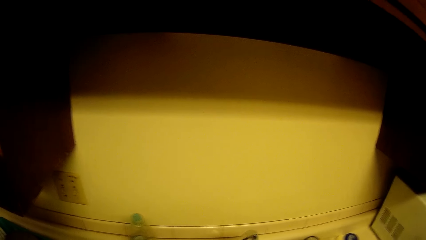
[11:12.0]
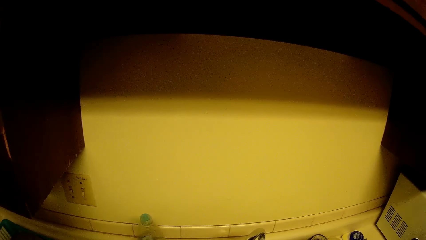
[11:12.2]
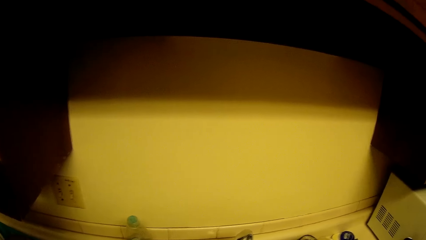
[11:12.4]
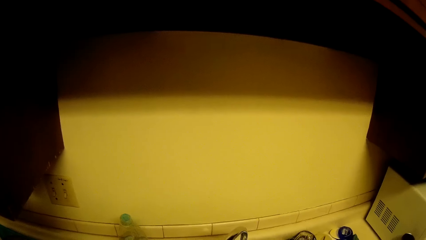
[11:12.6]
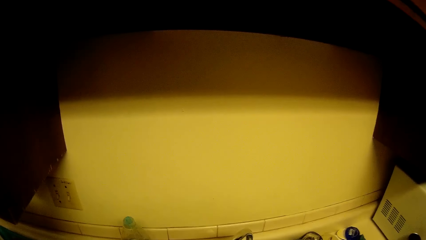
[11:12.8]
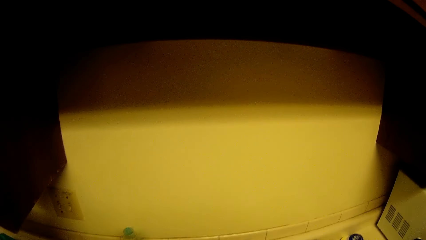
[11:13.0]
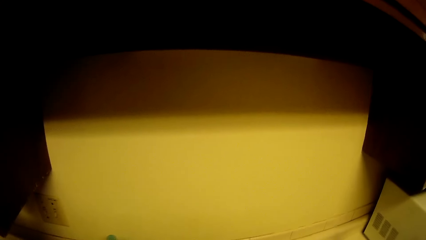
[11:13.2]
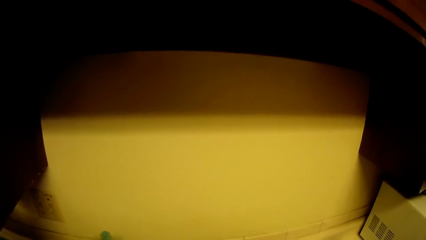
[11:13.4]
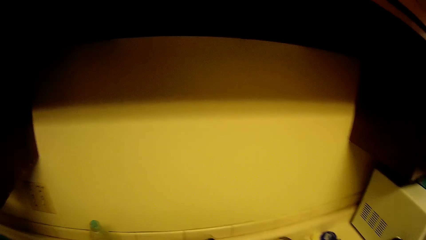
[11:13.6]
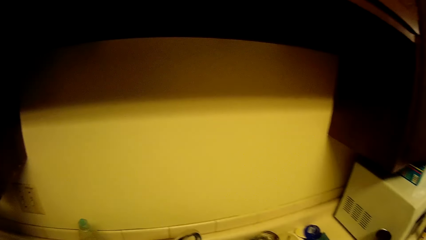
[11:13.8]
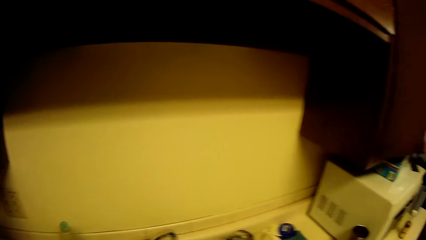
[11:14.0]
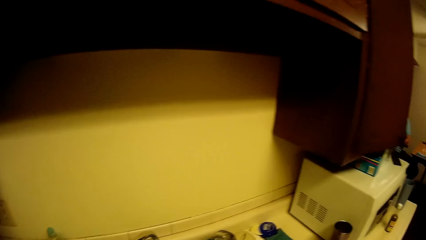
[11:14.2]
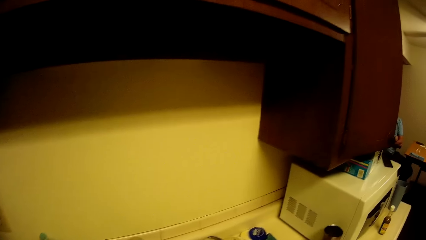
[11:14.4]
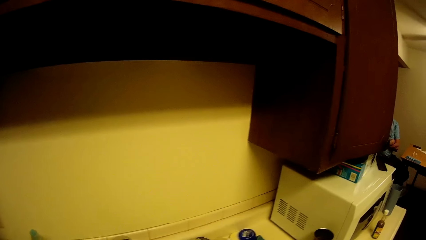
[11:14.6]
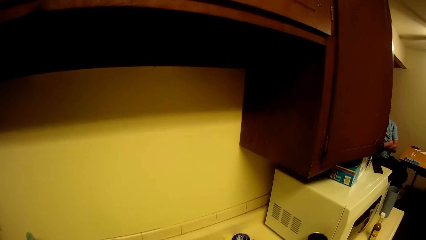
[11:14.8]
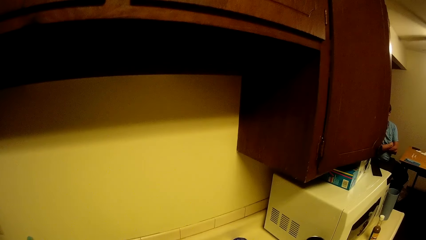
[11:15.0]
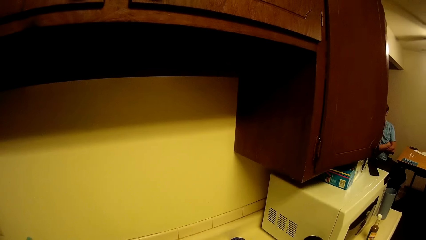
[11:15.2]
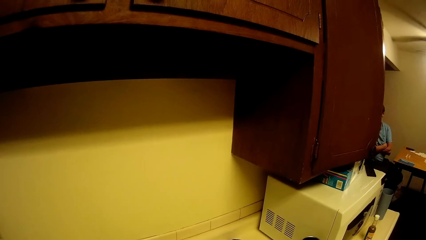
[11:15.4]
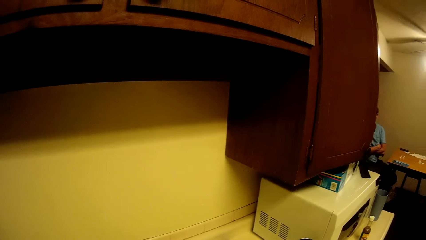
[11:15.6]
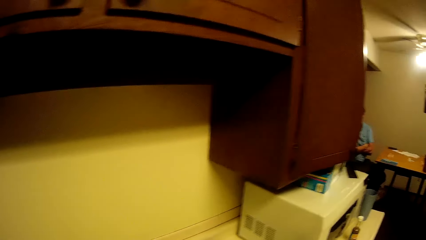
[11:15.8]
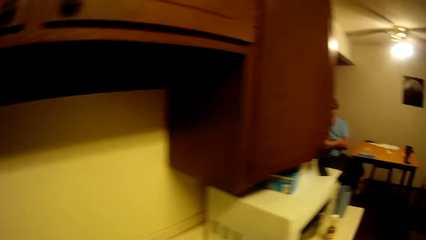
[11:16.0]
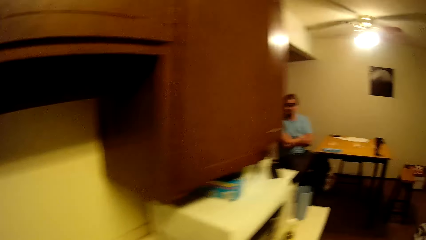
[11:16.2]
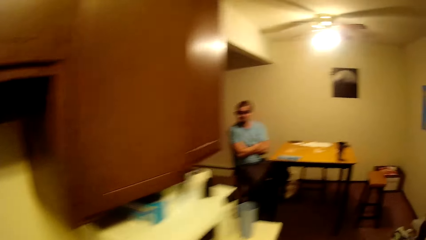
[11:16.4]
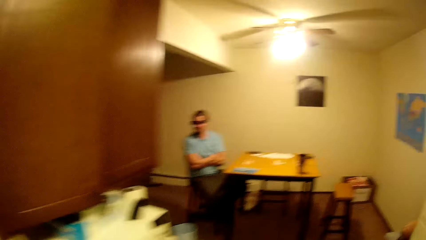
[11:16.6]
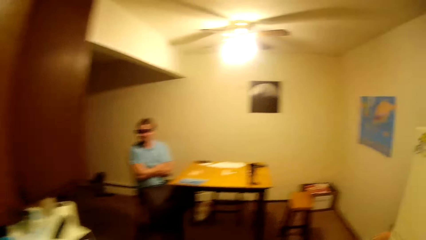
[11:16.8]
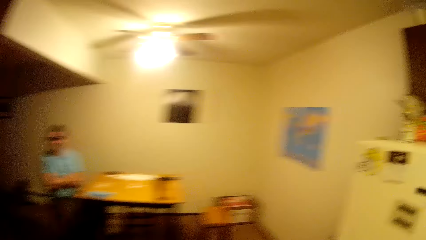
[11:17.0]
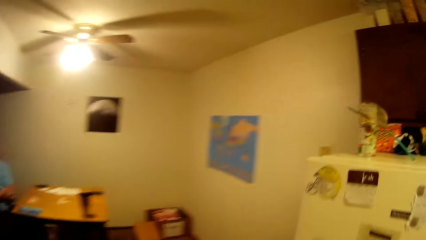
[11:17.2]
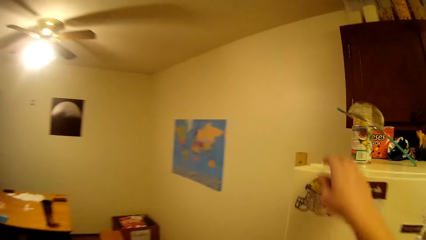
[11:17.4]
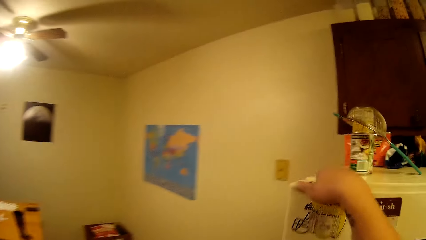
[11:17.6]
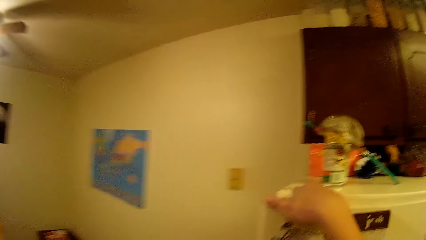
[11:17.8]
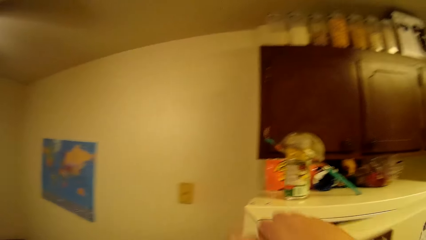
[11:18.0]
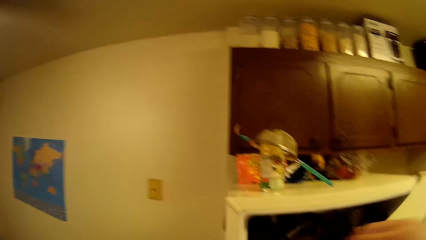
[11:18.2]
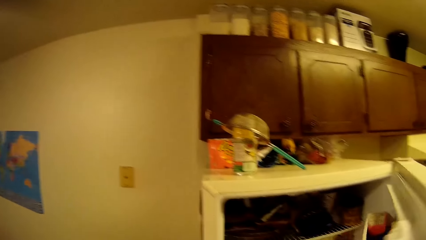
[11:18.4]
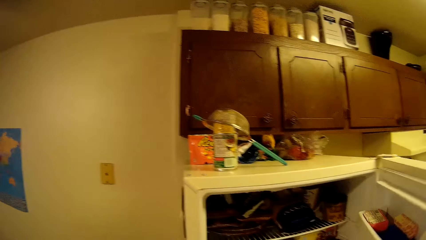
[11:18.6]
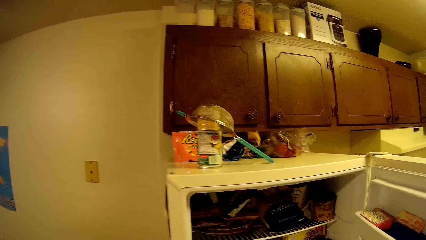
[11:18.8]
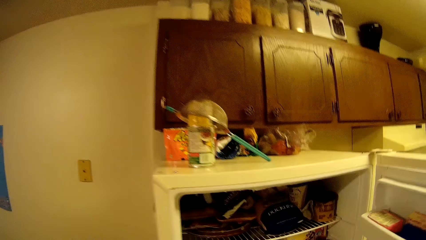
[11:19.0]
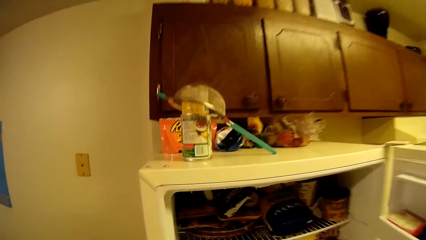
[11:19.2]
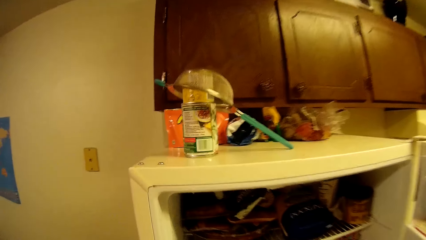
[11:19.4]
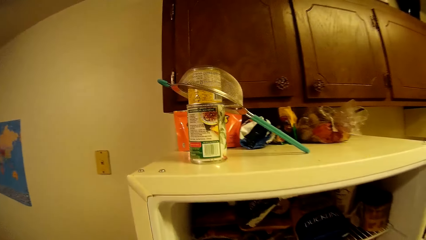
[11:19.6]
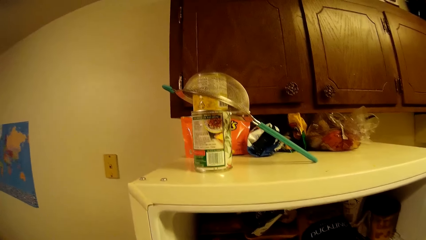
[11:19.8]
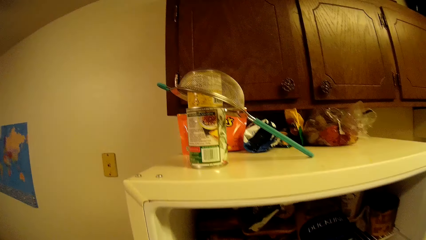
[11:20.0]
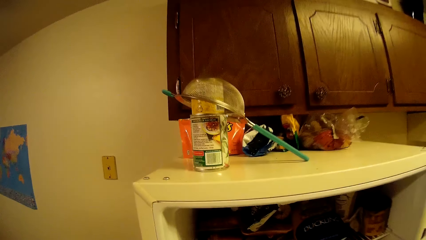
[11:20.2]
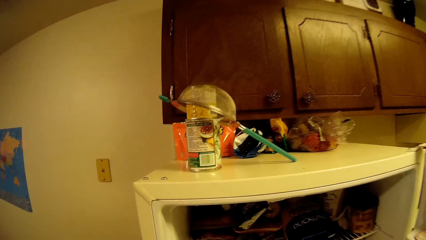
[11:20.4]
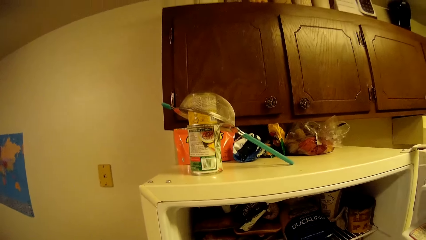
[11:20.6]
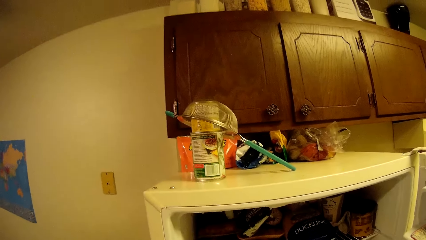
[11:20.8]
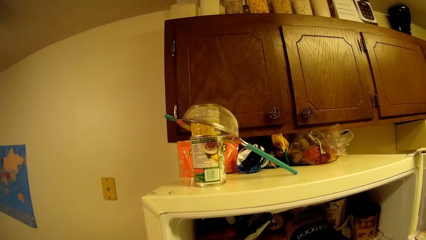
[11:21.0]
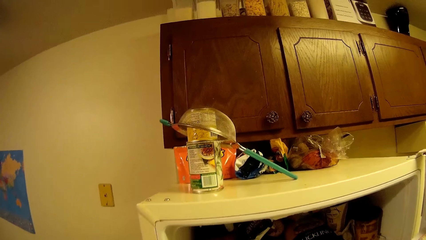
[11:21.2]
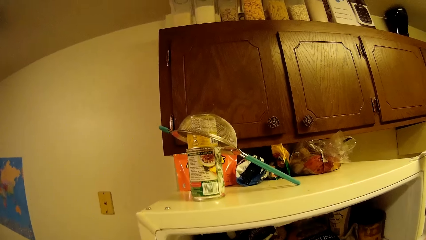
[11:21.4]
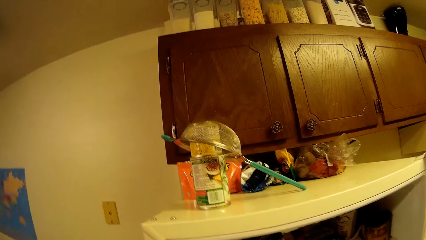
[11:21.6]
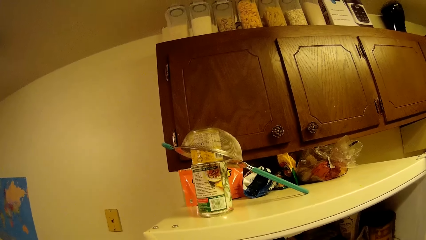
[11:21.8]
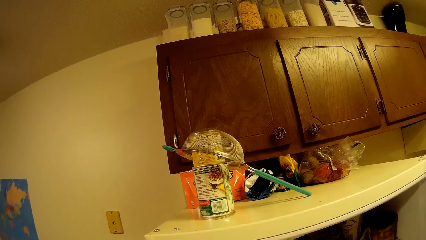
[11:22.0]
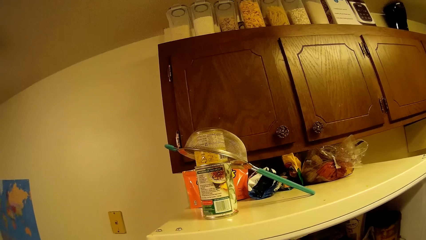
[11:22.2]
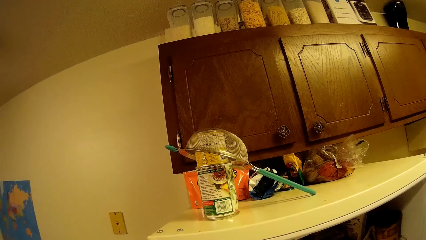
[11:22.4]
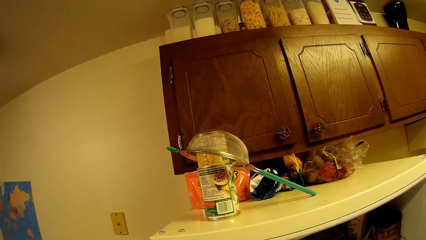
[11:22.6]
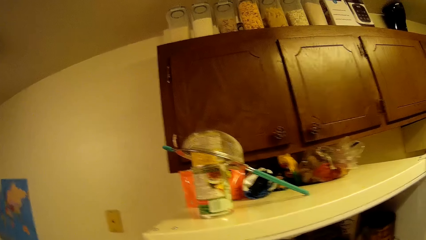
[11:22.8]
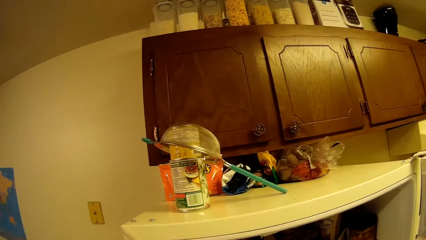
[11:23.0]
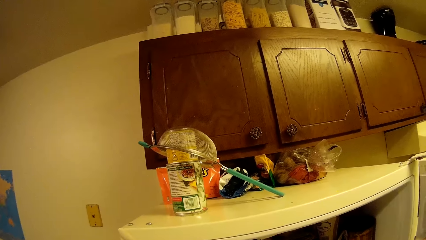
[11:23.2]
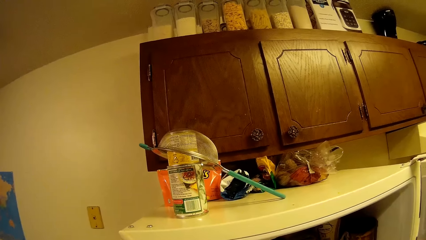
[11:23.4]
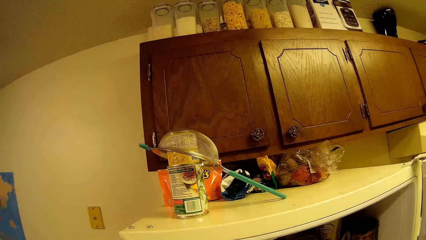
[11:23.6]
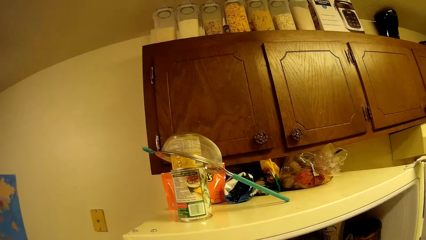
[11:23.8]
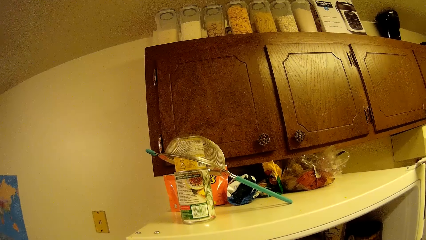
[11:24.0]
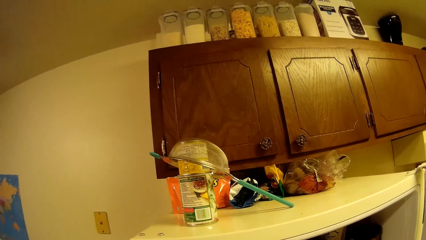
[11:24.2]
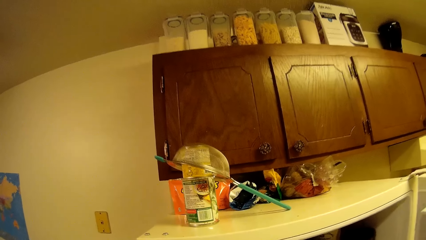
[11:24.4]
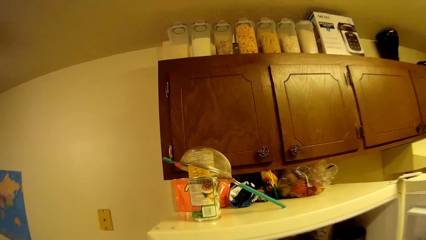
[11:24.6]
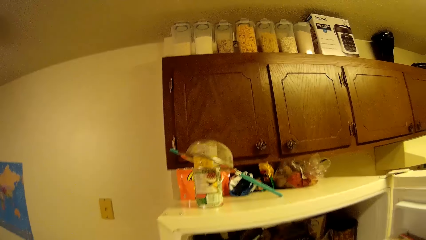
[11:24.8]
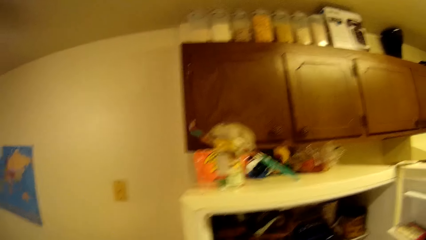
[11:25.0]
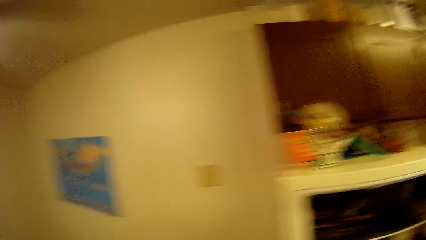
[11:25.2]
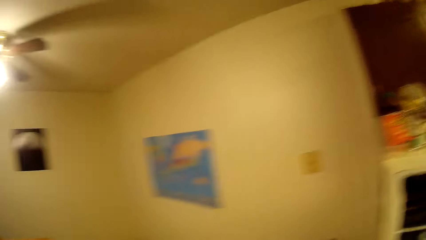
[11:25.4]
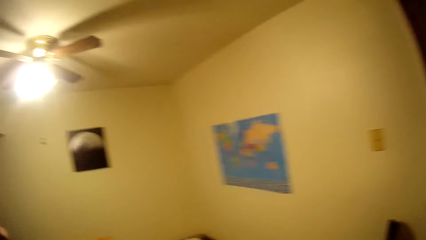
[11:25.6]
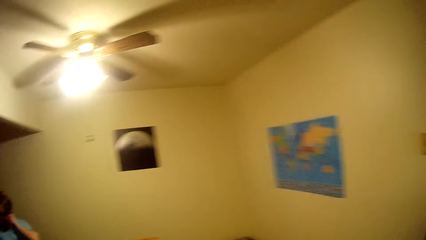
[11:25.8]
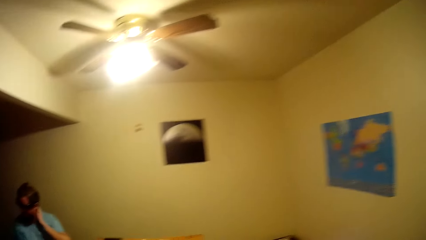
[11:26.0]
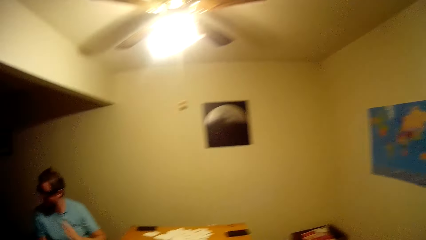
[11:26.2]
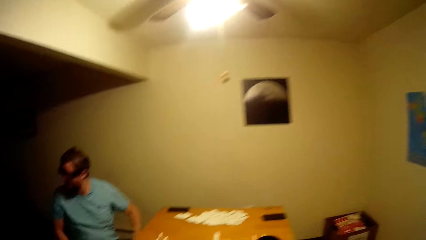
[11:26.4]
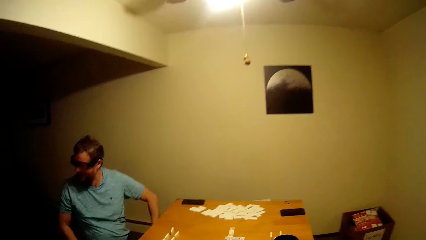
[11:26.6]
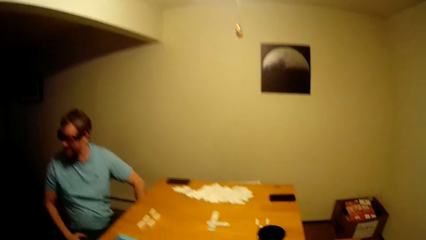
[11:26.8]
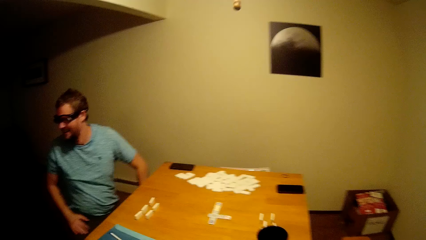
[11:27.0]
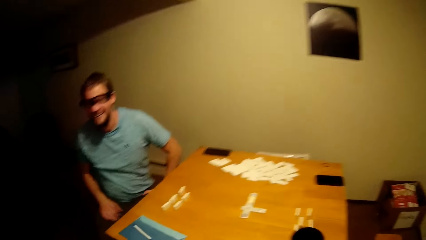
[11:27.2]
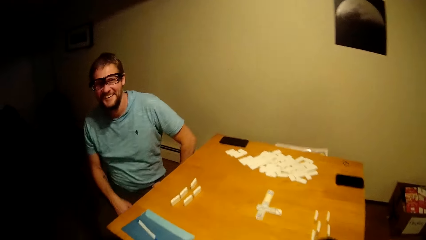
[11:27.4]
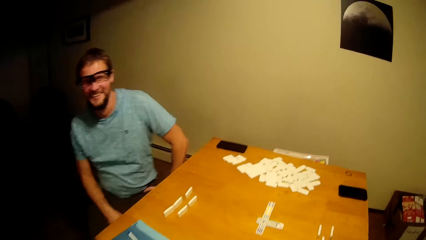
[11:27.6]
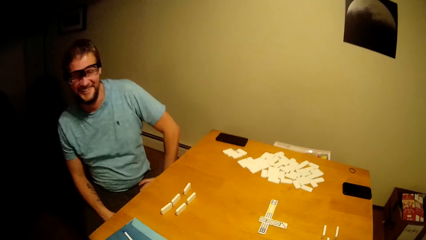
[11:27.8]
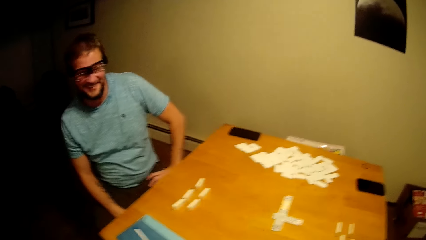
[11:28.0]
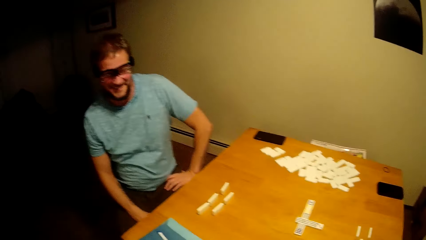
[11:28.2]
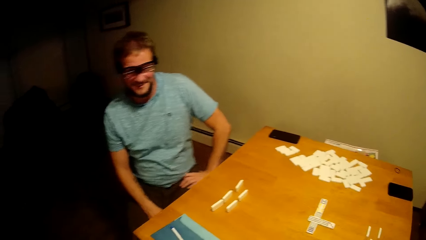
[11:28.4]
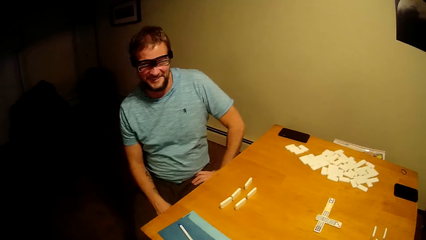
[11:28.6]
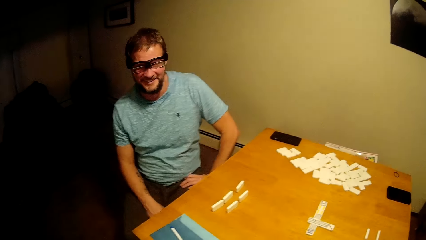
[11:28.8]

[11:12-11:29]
The camera wearer moves around. They pick up something. They open a fridge. They pick up something. They move around.
